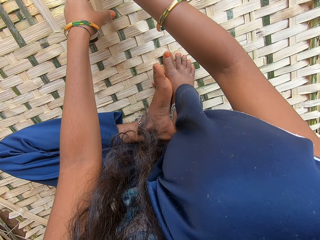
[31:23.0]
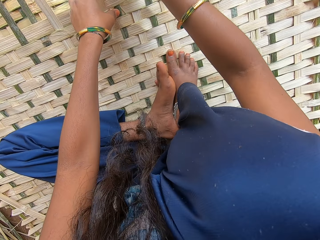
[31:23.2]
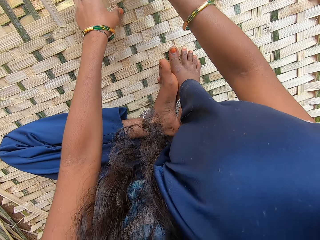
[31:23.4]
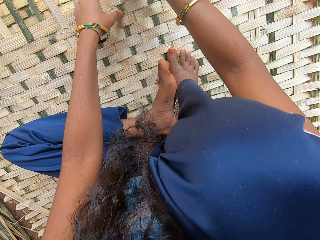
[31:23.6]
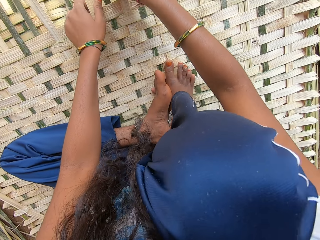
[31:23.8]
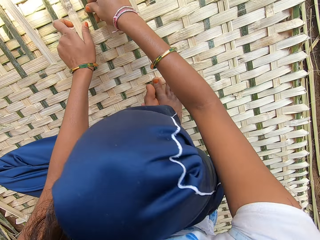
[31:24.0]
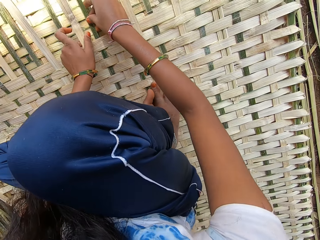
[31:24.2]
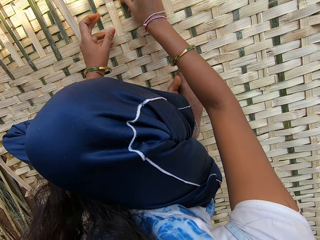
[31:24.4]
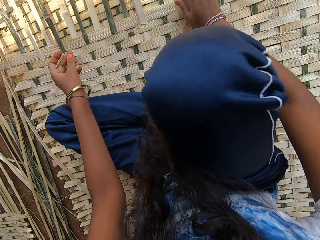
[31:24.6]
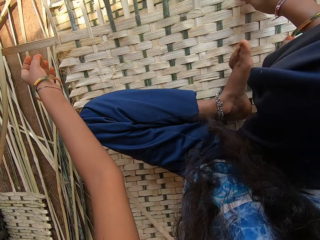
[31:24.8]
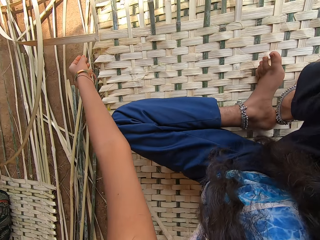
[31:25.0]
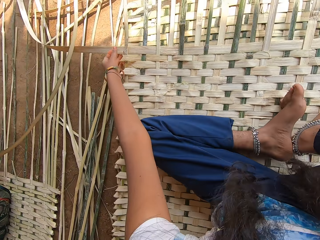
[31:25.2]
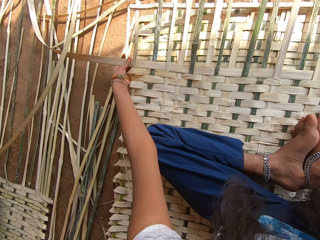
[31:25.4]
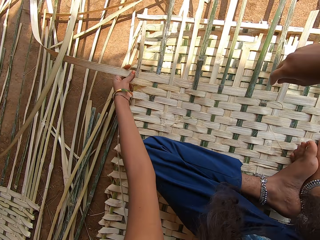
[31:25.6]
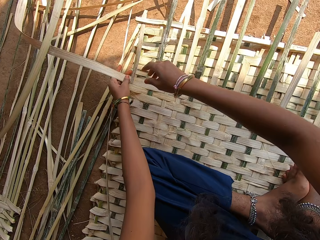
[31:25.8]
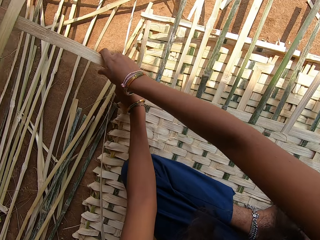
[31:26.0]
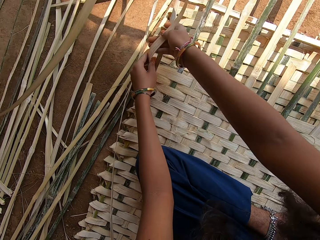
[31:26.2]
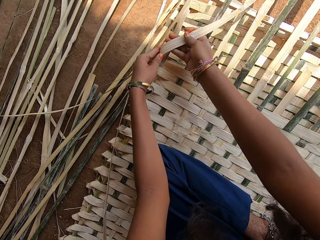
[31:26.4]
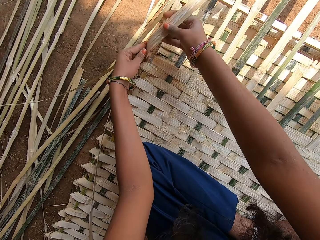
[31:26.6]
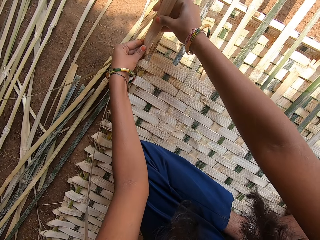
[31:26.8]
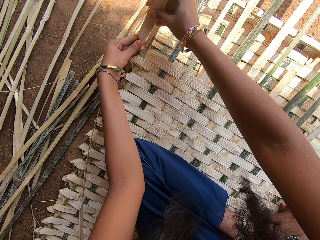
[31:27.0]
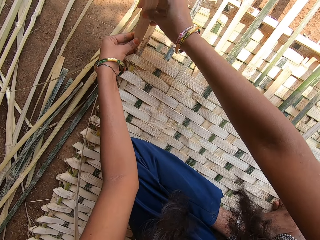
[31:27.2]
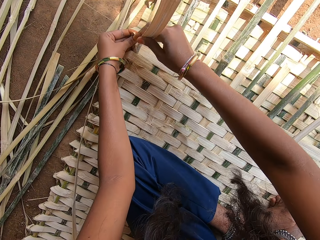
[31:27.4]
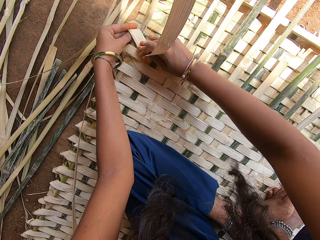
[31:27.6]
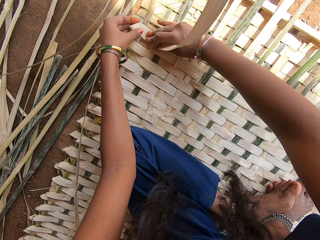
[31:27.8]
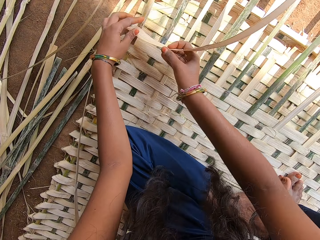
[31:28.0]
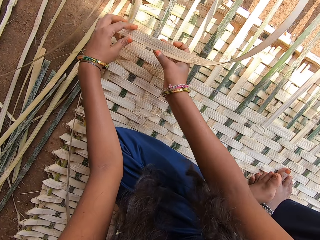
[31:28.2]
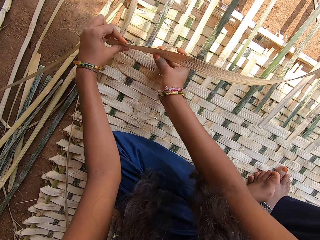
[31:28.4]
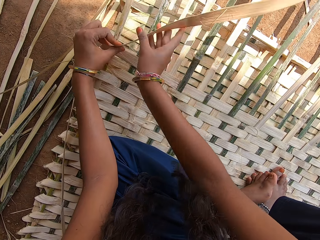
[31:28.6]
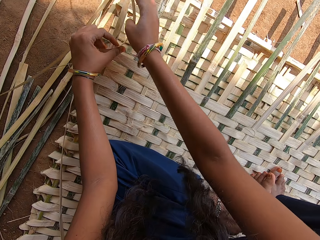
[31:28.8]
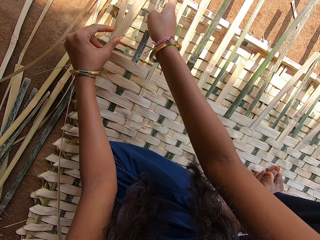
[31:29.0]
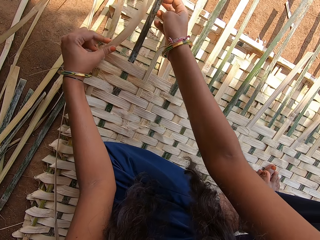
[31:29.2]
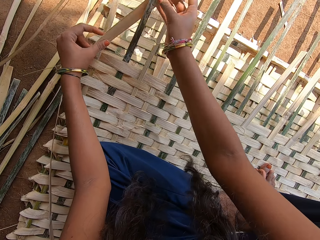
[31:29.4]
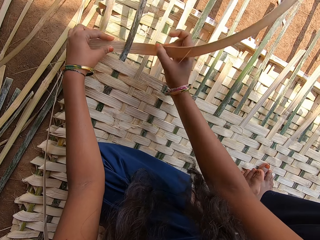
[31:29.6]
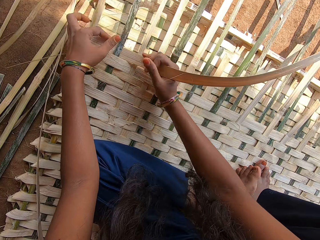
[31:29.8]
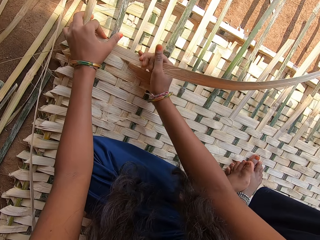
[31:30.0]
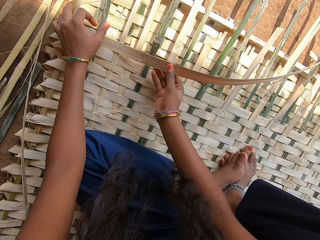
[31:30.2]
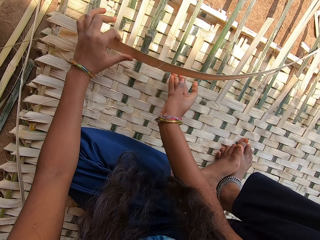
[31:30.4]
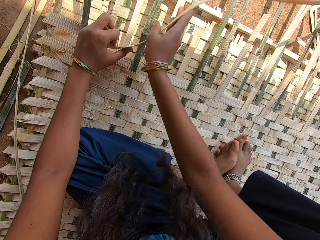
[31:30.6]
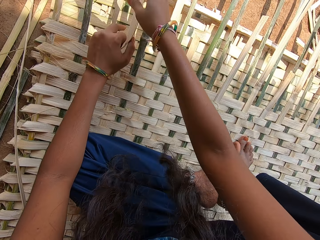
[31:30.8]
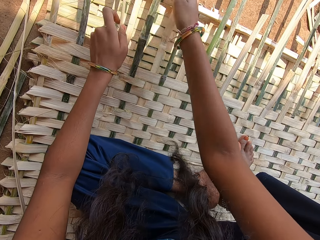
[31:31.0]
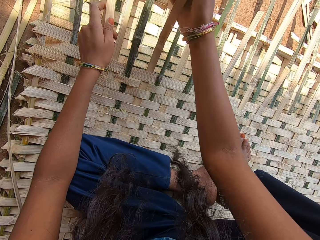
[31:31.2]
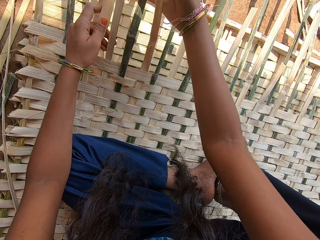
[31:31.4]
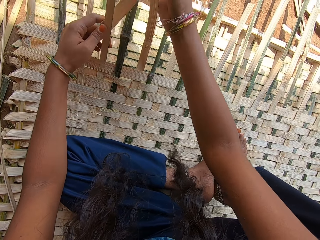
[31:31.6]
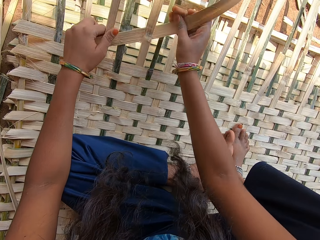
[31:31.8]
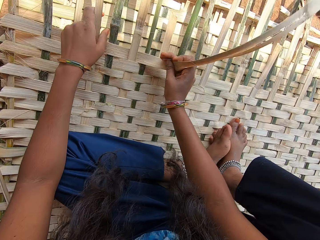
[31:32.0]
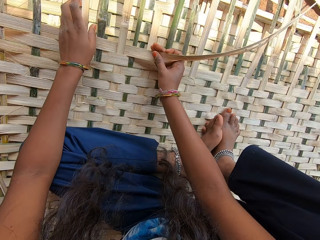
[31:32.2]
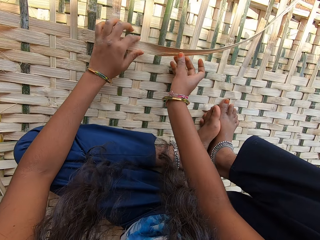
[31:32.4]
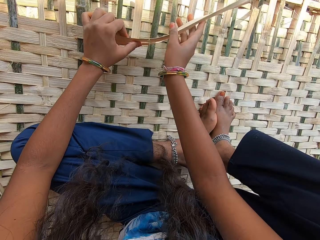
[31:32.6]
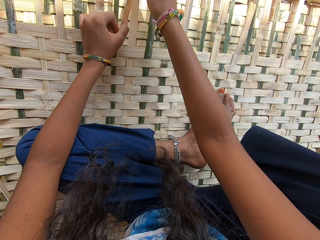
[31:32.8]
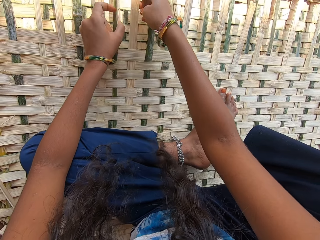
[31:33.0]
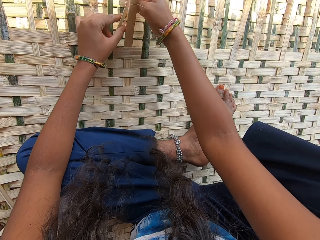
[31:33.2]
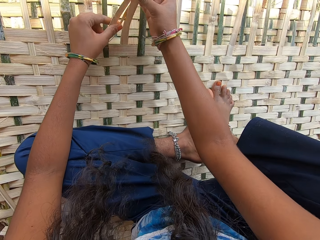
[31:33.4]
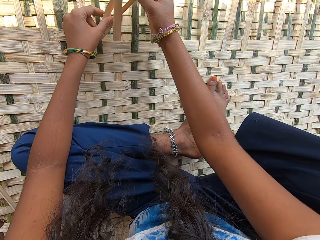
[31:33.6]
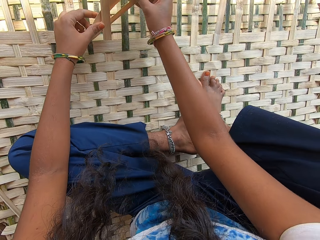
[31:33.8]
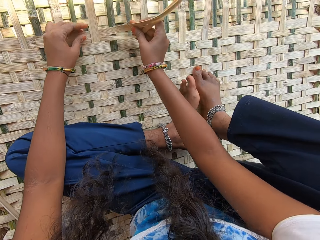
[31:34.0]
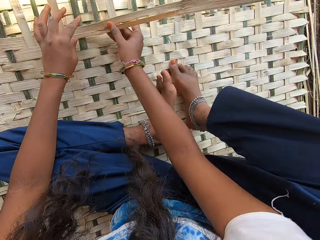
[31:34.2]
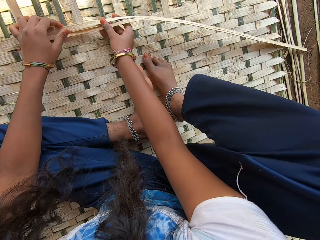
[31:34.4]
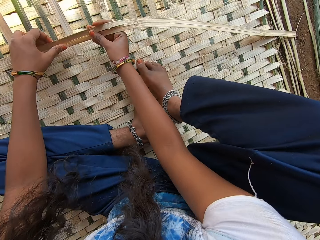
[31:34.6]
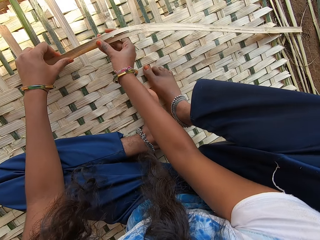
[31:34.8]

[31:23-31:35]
The camera wearer weaves something with bamboo. A woman sits on something. The camera wearer turns a bamboo reed. They weave something with bamboo.

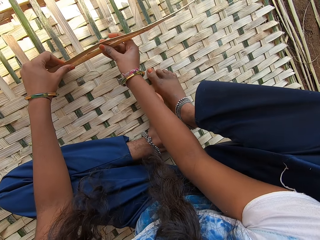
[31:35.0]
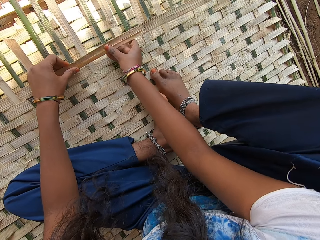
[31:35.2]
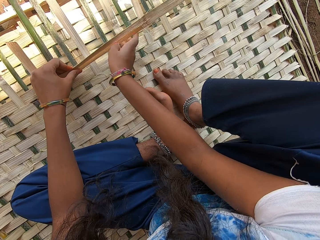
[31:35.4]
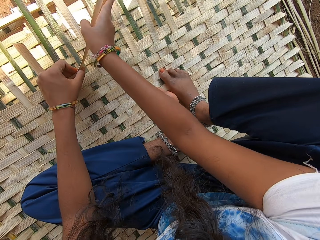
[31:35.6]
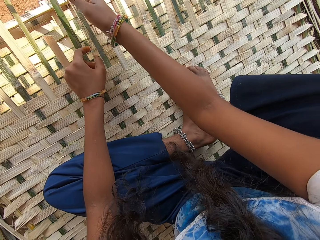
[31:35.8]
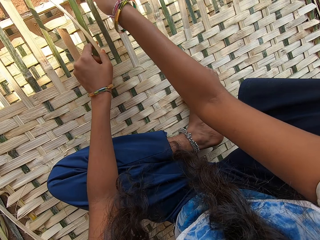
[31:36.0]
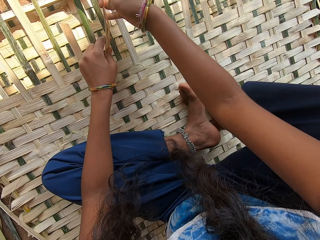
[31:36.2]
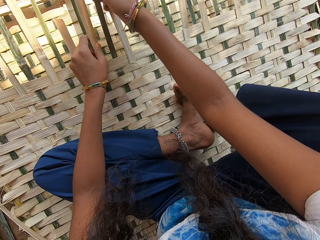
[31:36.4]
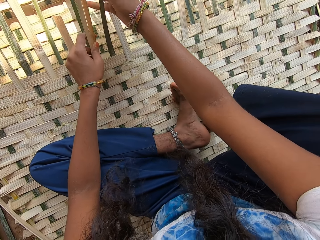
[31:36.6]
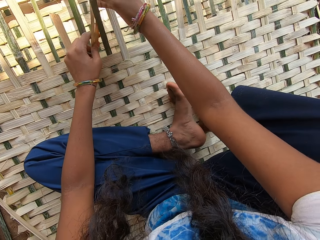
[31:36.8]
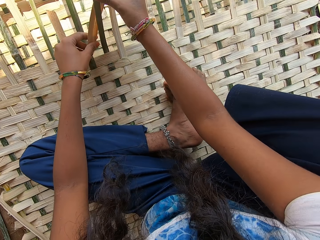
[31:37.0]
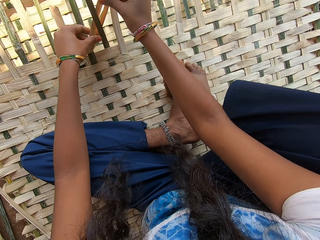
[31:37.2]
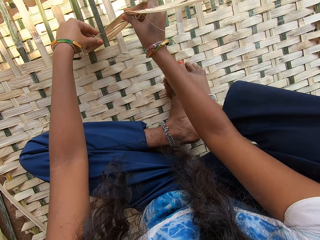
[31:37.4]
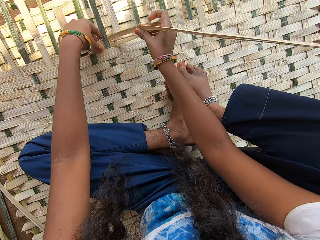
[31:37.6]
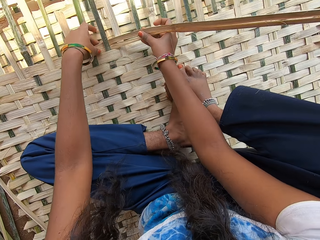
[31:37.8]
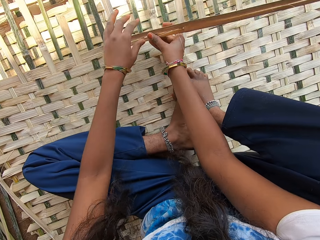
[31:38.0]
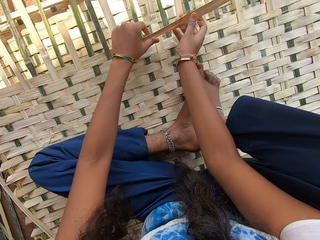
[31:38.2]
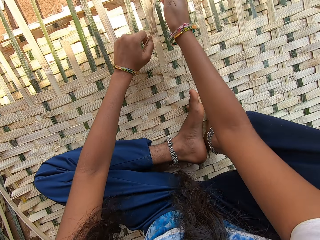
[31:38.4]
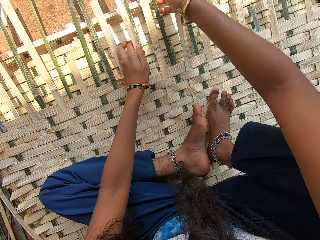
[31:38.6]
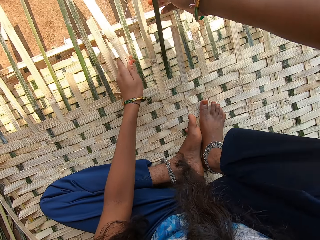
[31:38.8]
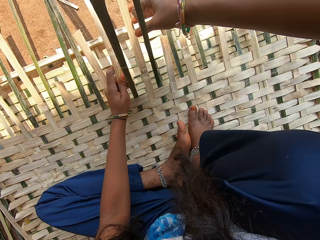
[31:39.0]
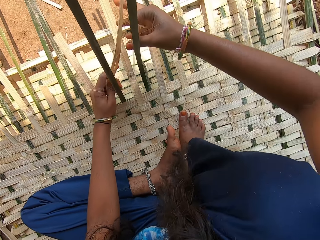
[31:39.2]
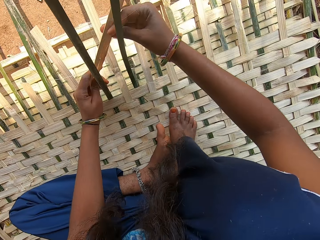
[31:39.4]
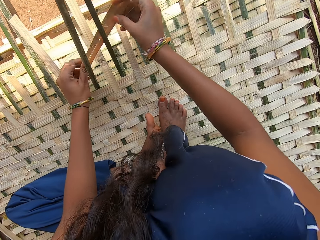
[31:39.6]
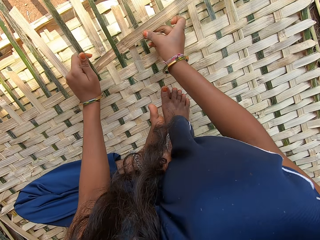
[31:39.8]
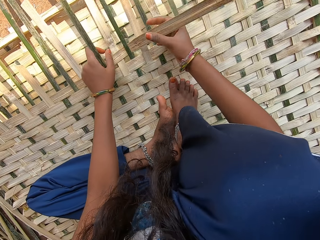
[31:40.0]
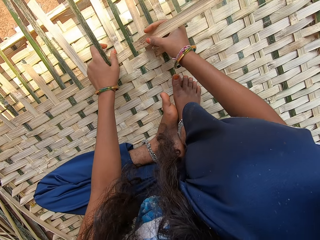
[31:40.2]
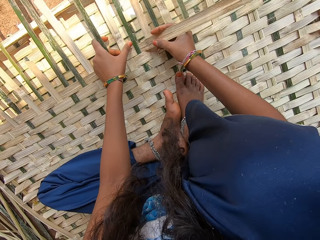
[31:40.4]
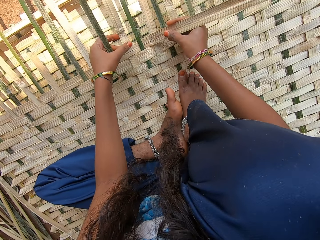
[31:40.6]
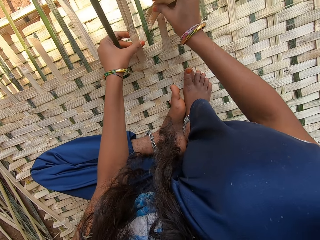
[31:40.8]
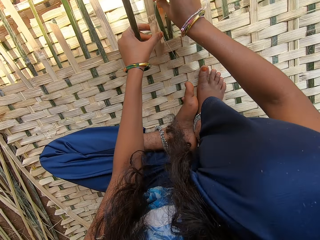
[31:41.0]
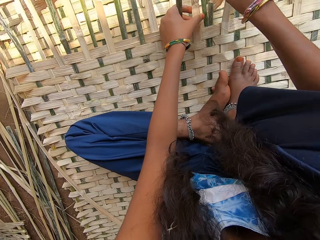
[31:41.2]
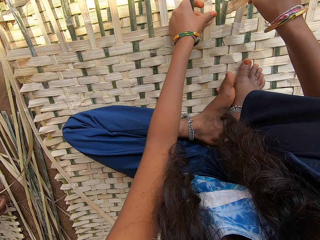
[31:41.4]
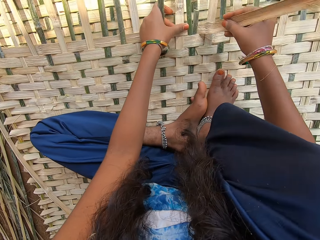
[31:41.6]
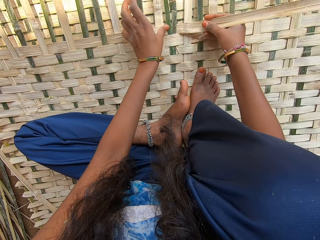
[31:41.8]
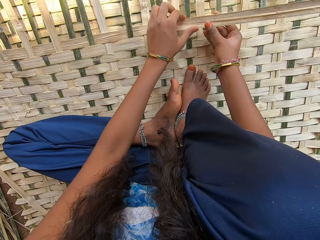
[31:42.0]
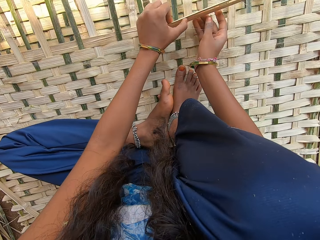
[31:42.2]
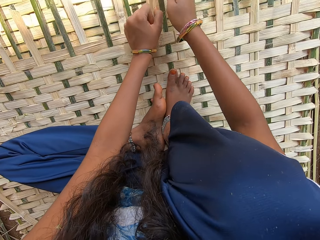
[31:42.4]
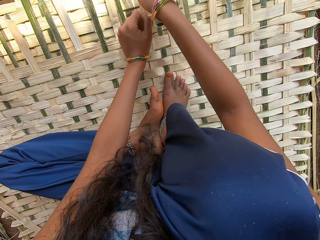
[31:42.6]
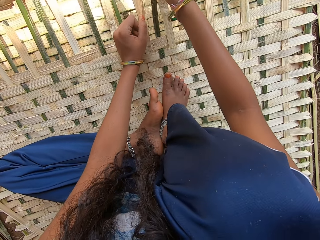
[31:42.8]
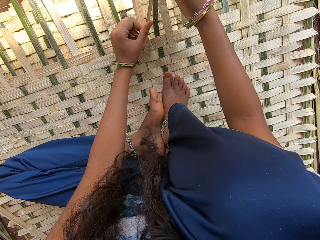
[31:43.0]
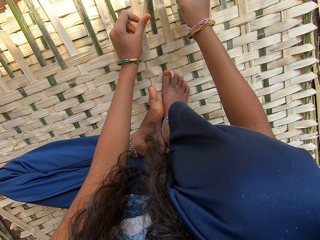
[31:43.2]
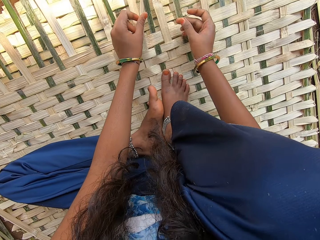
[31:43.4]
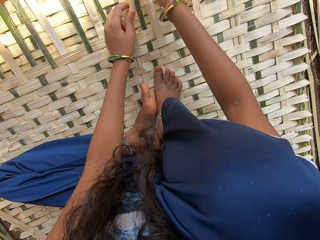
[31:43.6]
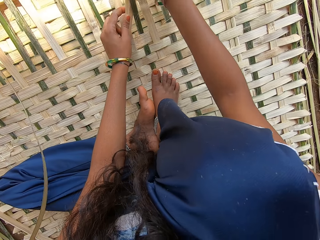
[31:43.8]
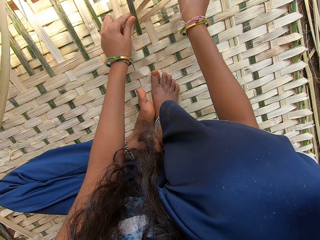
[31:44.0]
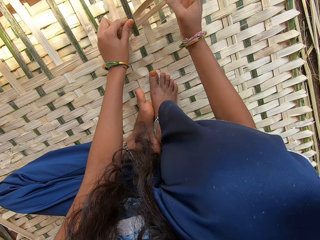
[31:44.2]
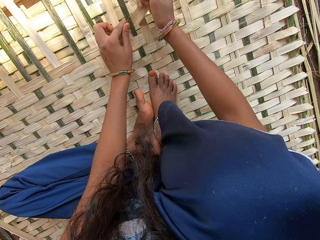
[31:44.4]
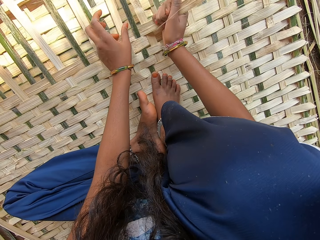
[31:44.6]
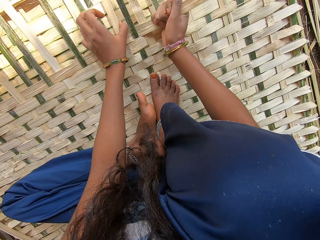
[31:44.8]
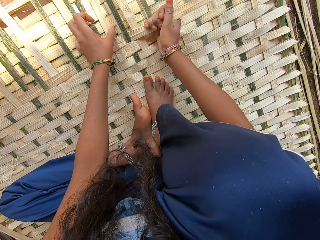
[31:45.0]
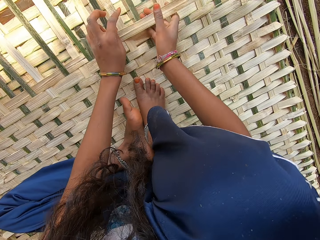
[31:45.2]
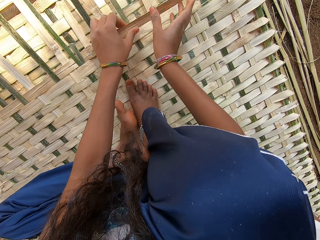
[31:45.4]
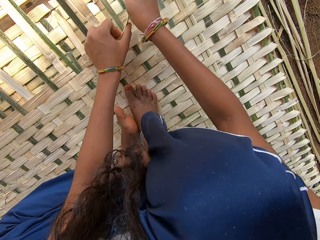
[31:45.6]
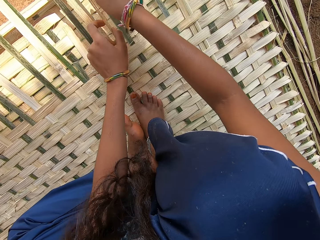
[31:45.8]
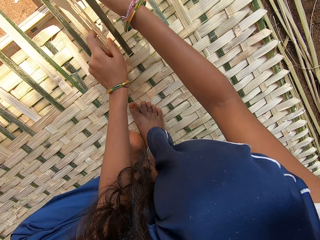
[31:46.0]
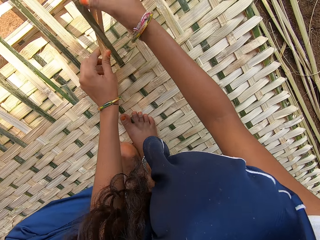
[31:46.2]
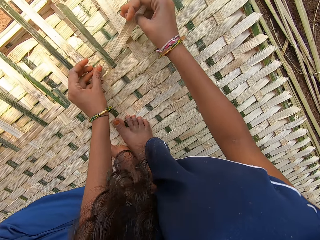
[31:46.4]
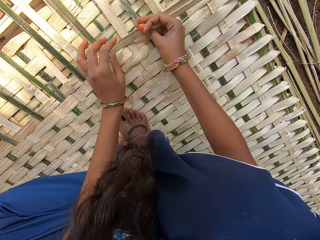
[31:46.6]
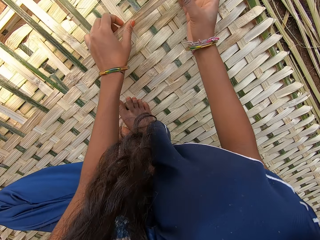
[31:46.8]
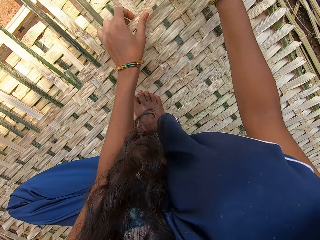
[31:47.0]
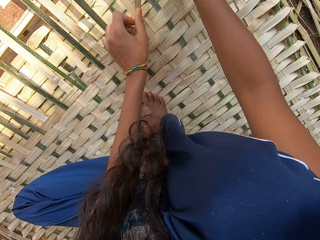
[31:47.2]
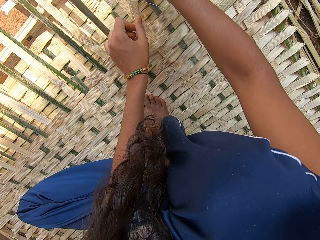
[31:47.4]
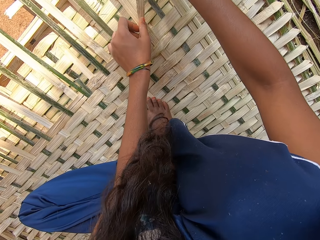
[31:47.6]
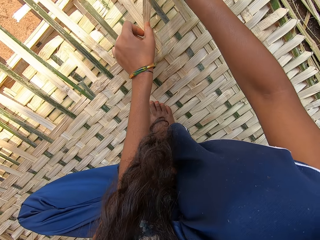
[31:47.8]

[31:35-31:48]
A woman holds a bamboo reed.
